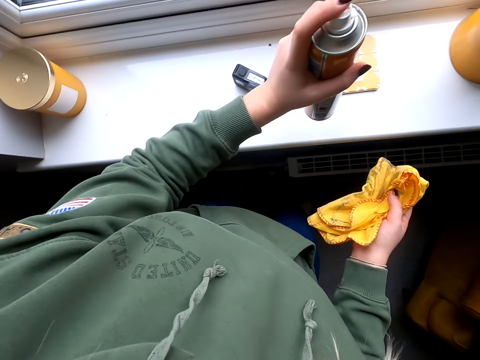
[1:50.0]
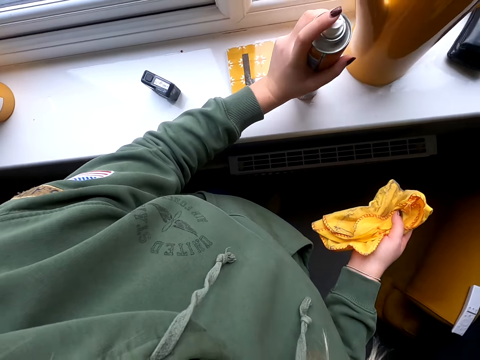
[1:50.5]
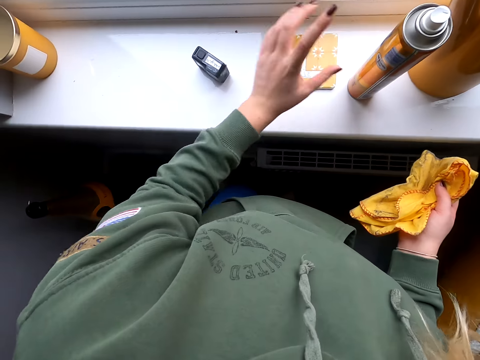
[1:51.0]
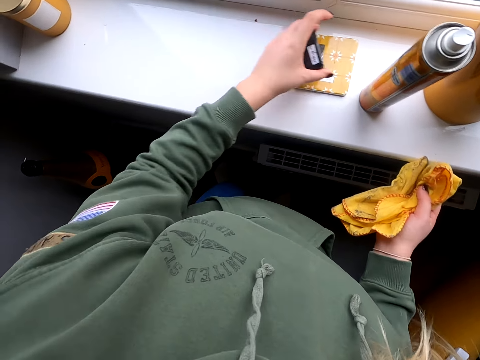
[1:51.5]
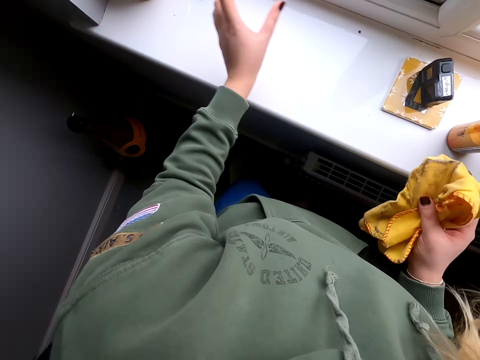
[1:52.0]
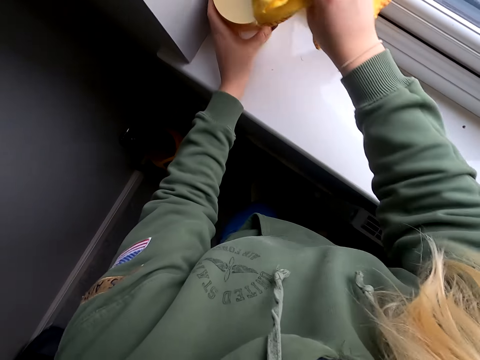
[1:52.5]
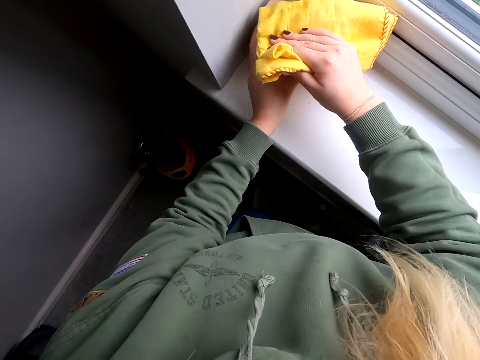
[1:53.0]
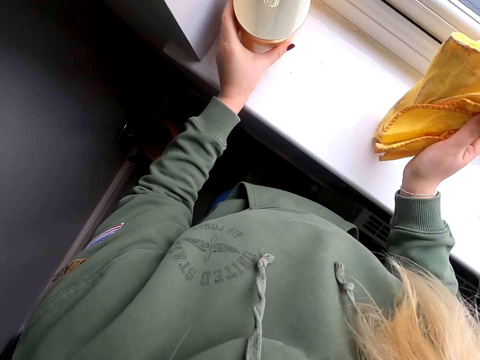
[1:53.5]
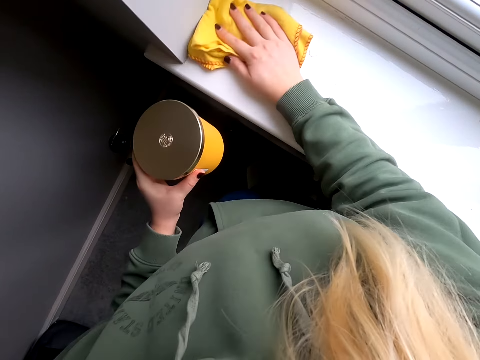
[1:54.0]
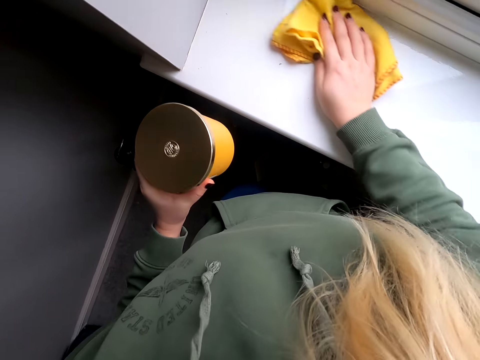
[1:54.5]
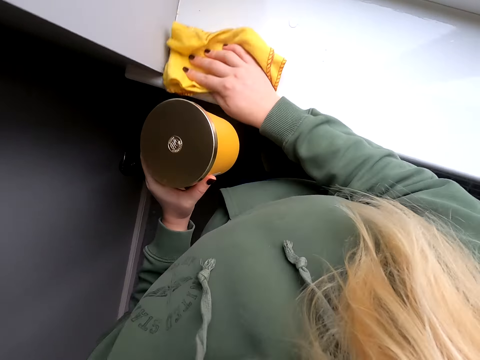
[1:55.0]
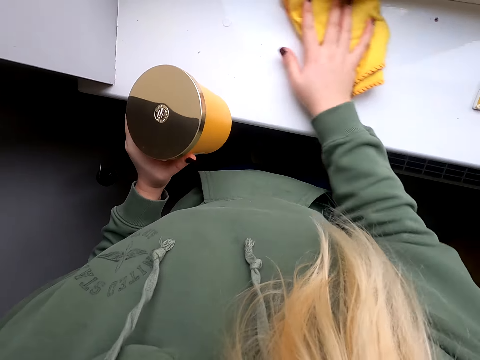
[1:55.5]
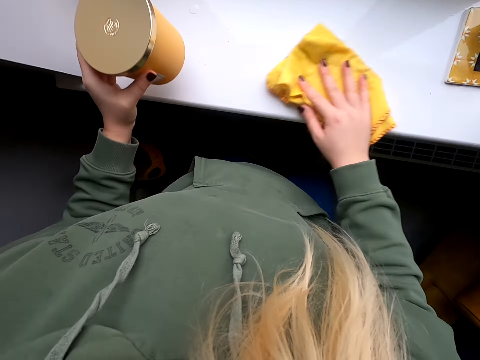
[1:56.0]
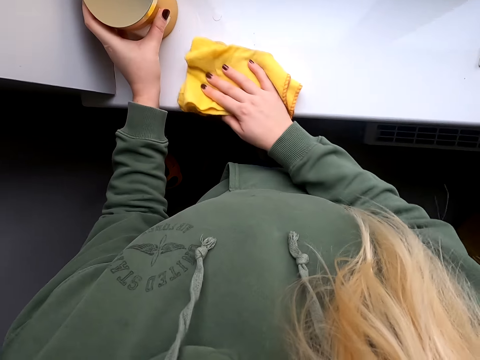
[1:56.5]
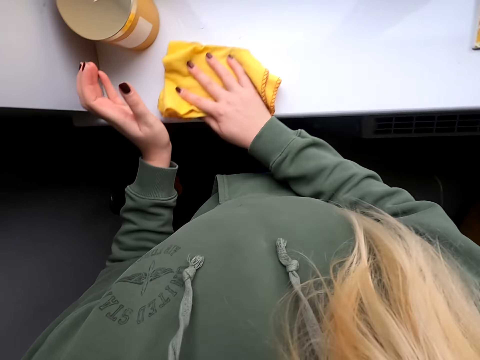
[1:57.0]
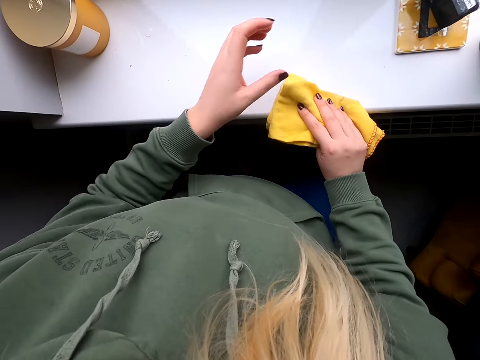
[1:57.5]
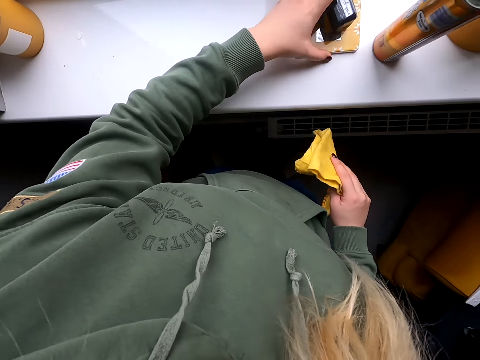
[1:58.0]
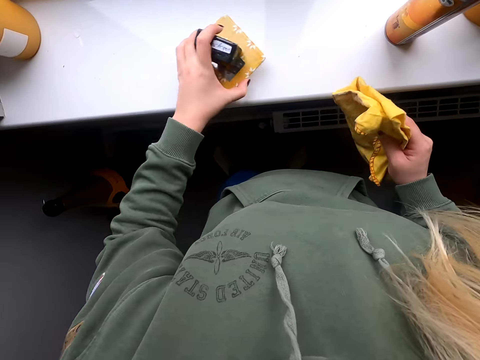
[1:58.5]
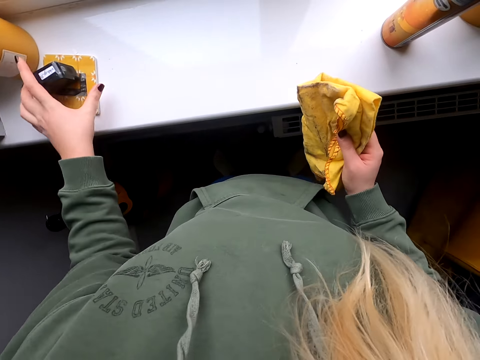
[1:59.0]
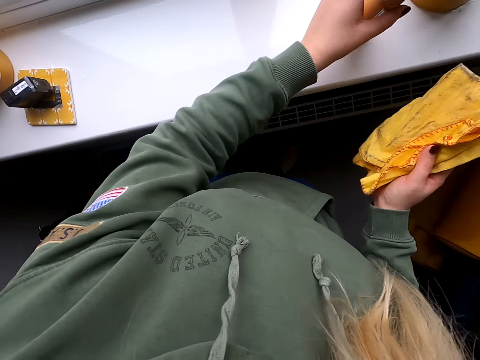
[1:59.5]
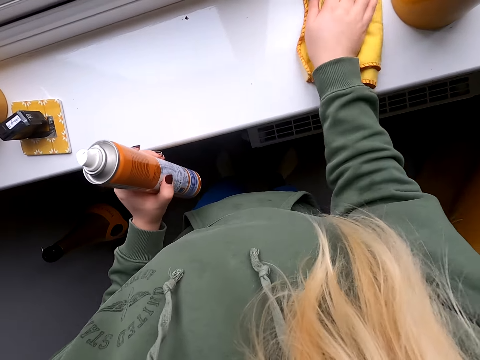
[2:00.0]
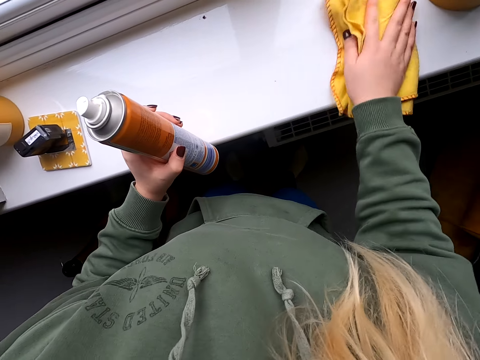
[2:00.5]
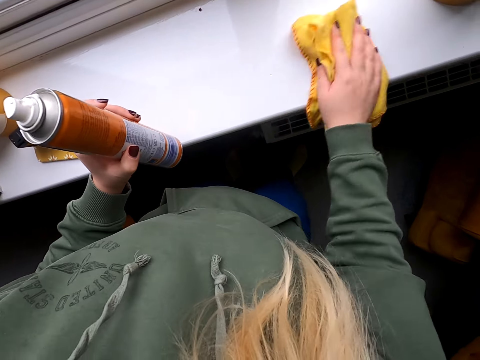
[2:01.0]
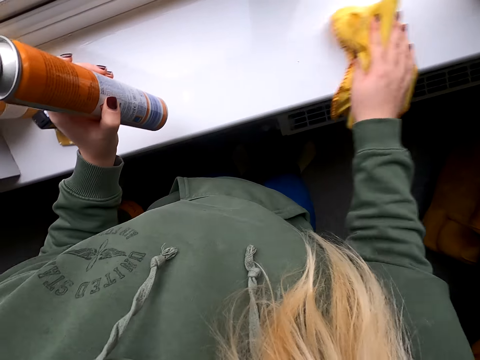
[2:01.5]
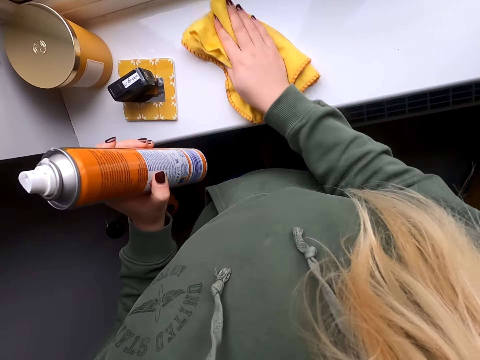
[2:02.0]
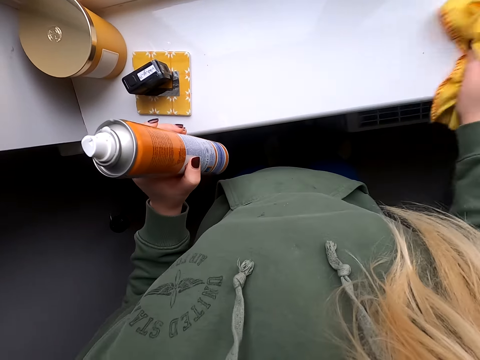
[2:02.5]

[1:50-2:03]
The camera wearer places the bottle on the window. They pick up something. They clear the edge of the window. They place something down. They wipe a container. They dust the edge of the window. They hold the container with the right hand. They place the container down. They wipe the window. They pick up something. They place something down. They pick up a bottle. They wipe the window.

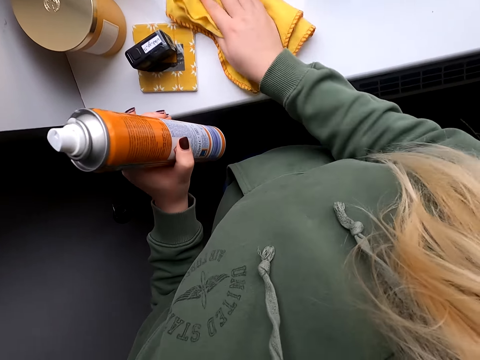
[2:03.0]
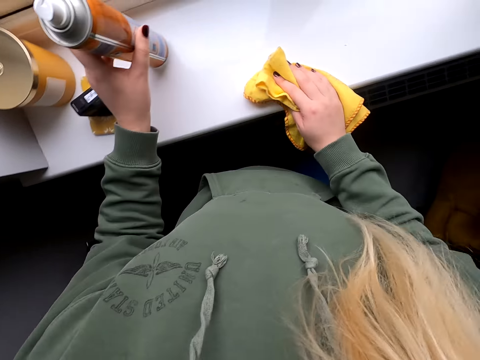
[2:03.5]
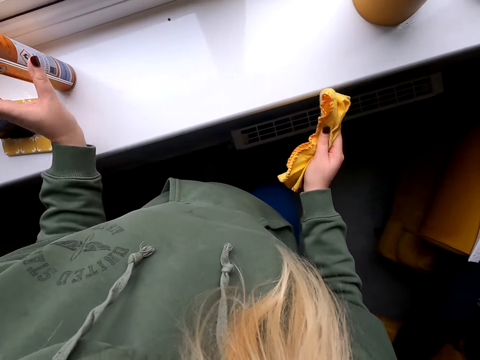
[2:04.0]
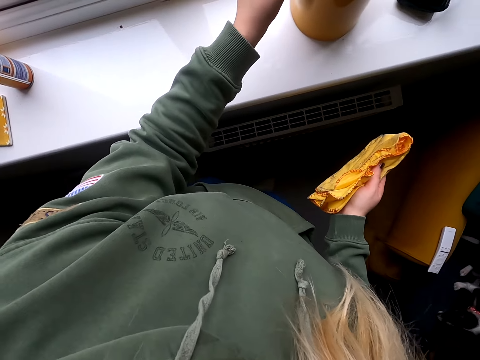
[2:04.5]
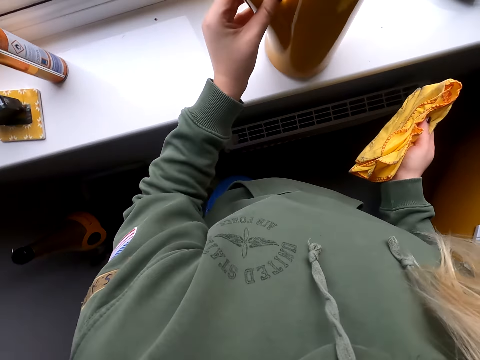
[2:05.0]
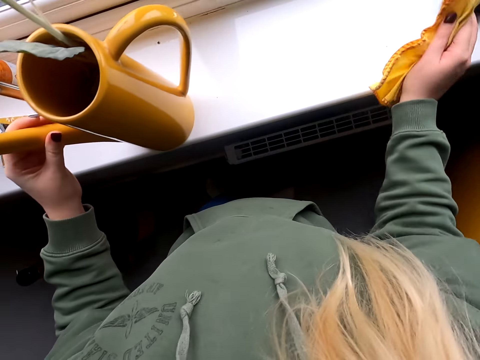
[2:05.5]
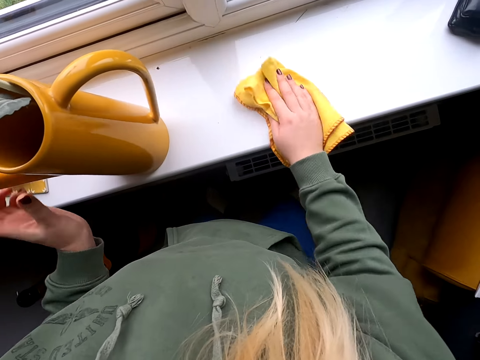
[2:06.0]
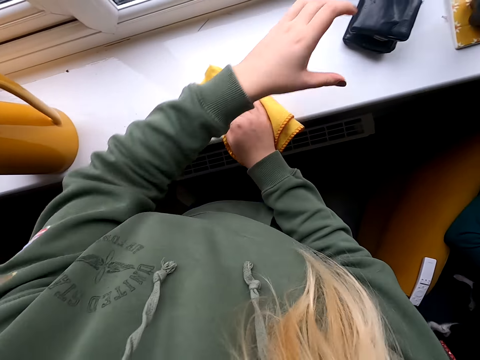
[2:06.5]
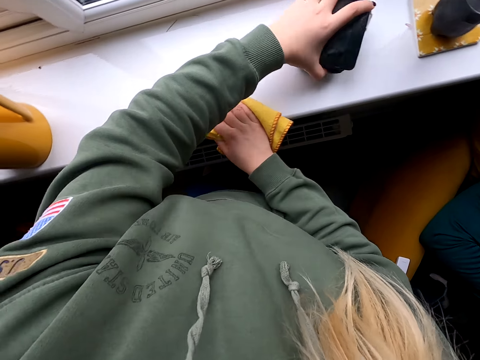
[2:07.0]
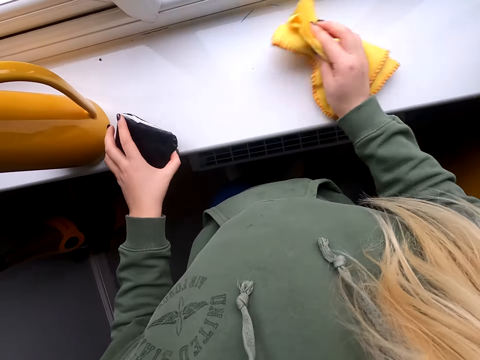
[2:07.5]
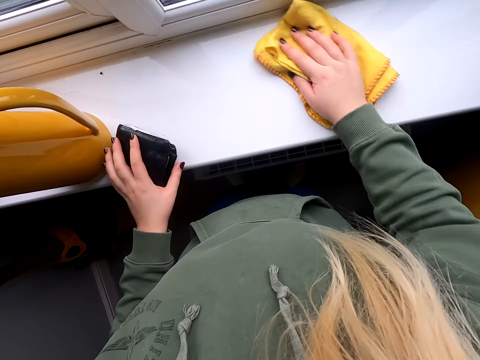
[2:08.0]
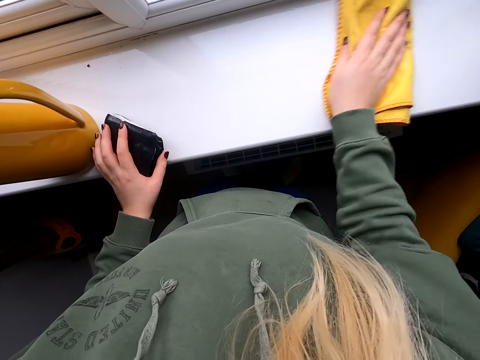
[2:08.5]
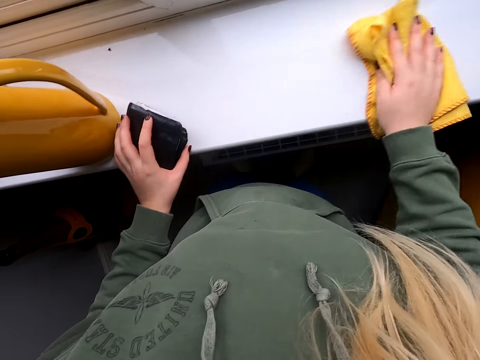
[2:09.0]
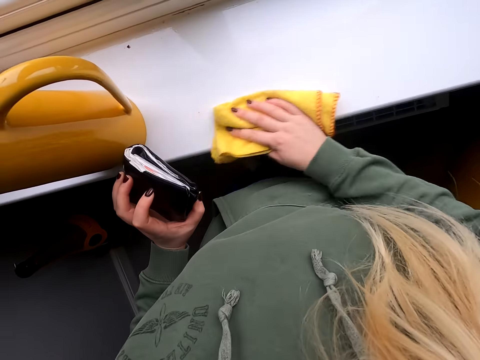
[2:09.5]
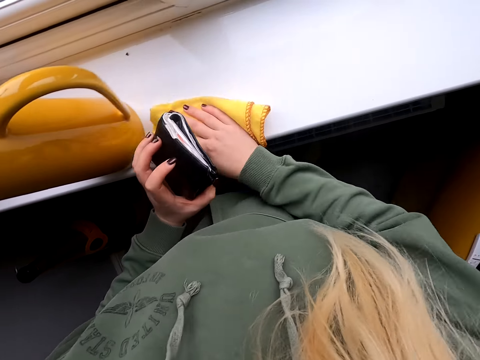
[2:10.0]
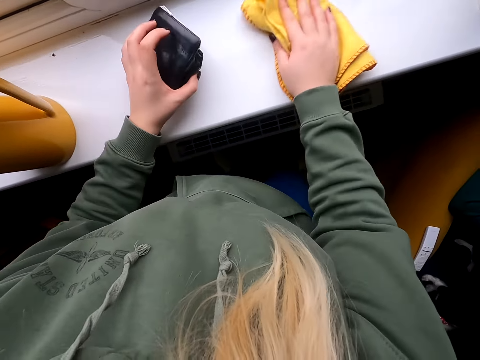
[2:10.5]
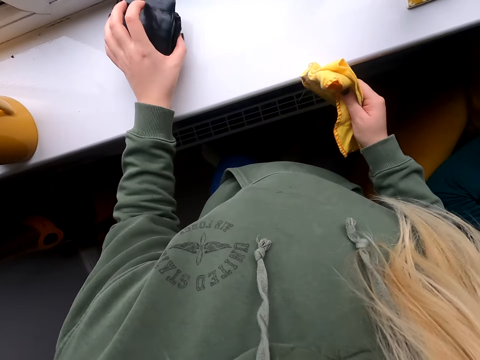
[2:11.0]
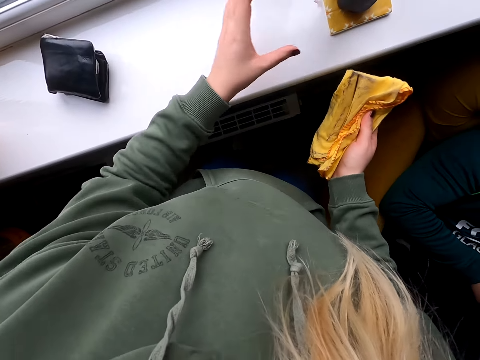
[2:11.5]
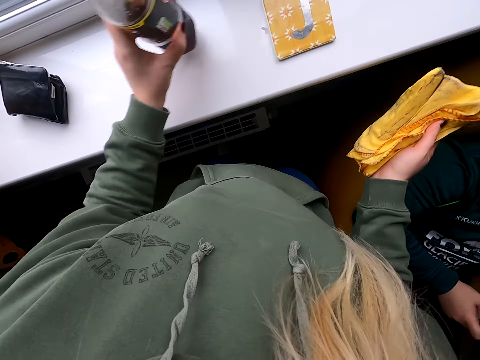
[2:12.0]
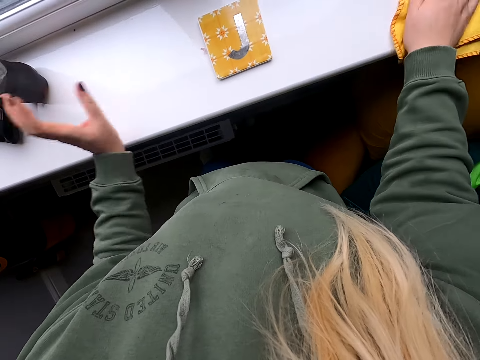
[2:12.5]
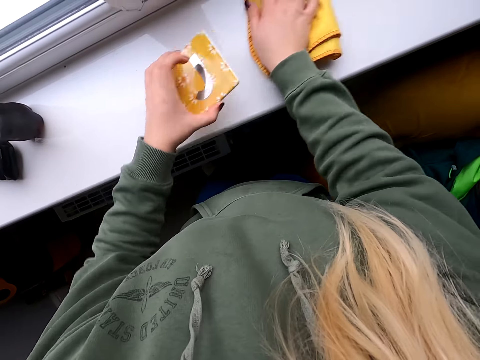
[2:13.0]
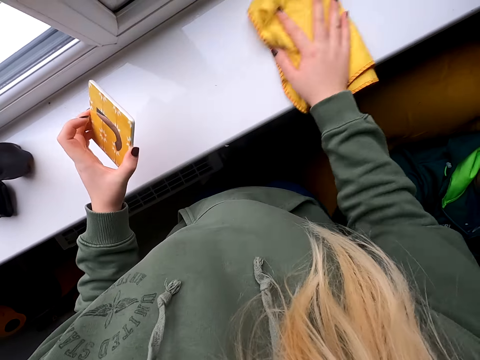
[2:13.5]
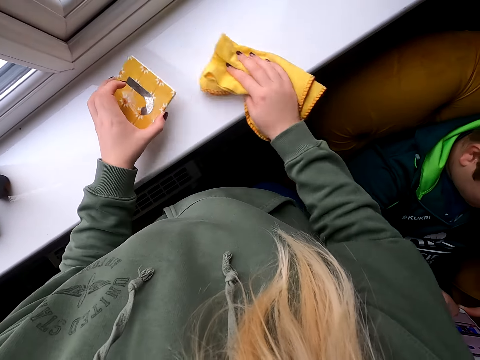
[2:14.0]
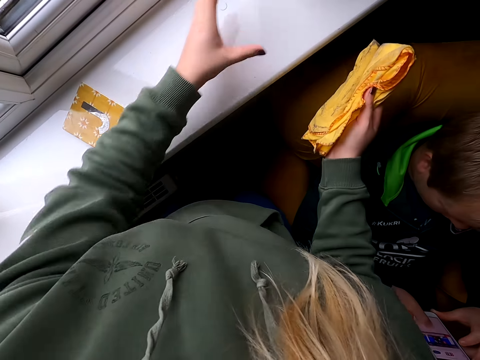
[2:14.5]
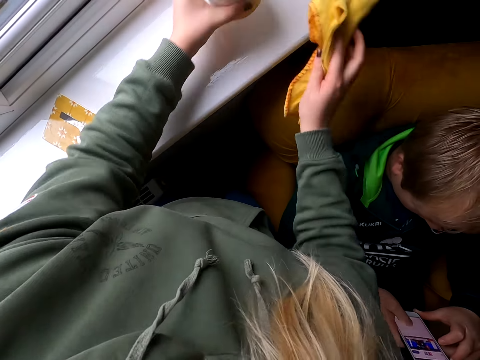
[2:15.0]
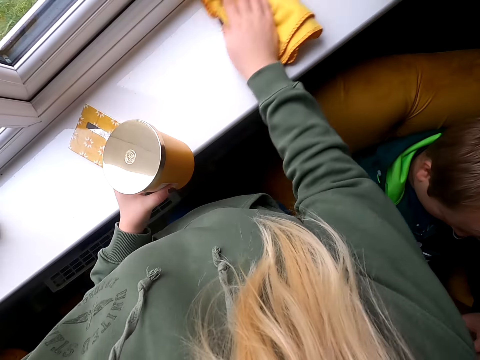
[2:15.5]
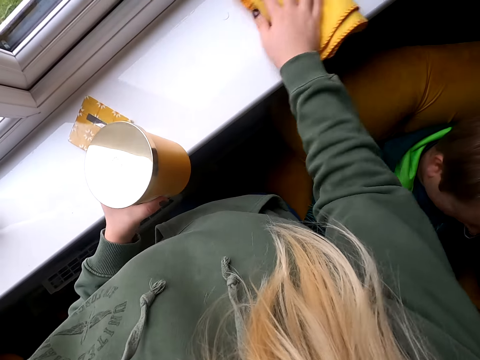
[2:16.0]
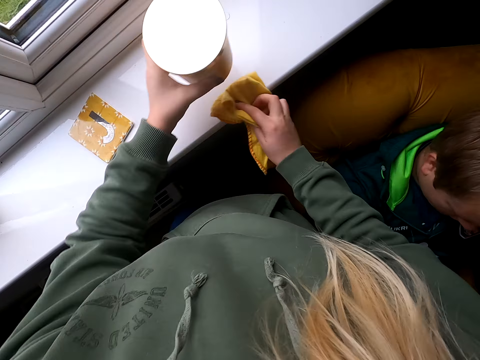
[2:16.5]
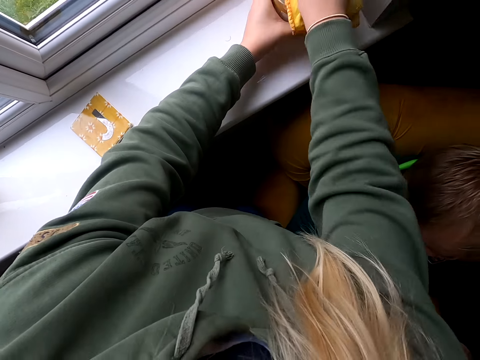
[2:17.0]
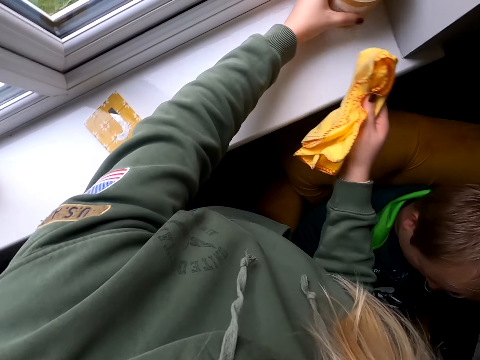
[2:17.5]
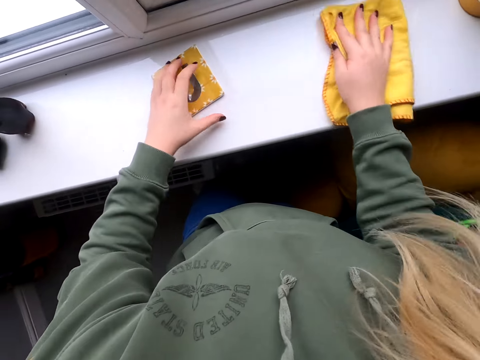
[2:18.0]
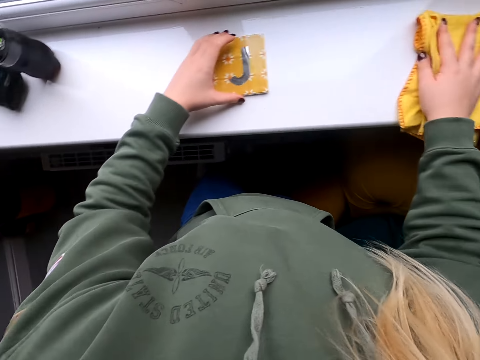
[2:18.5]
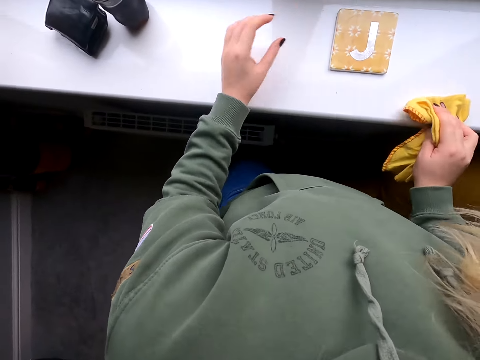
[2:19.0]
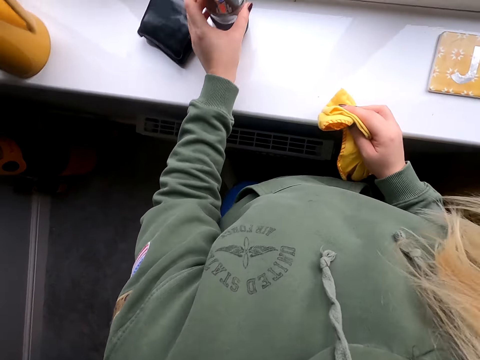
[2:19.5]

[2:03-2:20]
The camera wearer places the bottle down. They pull a flower vase. They wipe the window. They pick up a wallet. They wipe the window. They pick up the wallet. They wipe the window. They drop the wallet. They hold a bottle. They place the bottle aside. They pick up a small mat. They wipe the window. They place the small mat down. They hold a container. They wipe the window. They place the container down. They wipe the container. They wipe the window. They pick up a bottle.
